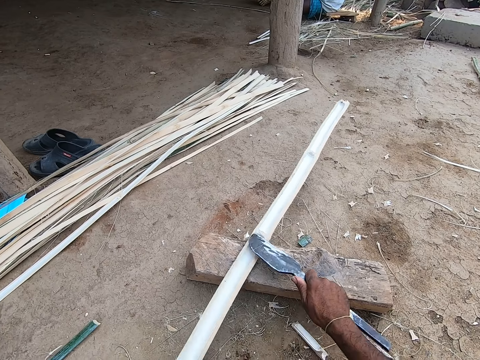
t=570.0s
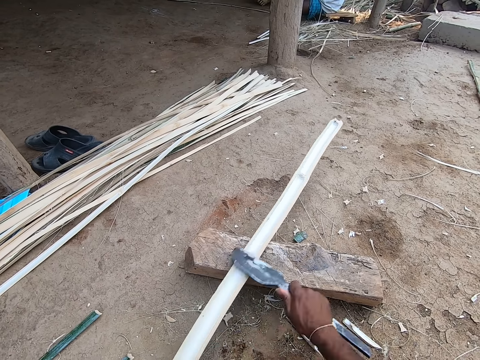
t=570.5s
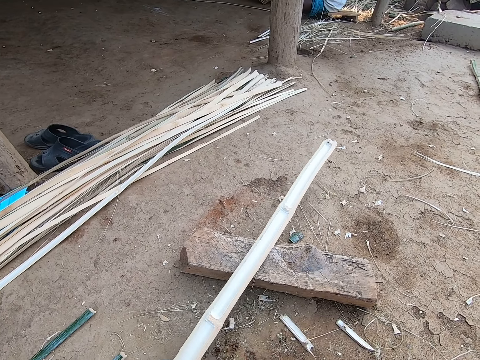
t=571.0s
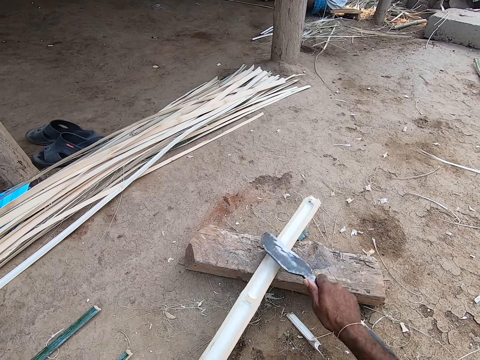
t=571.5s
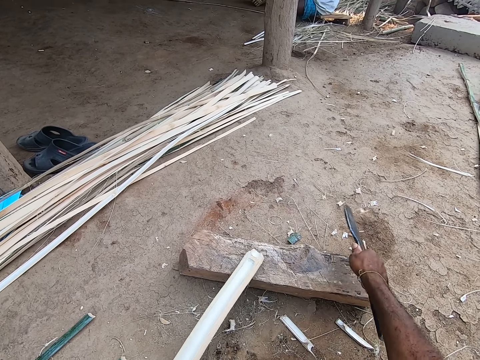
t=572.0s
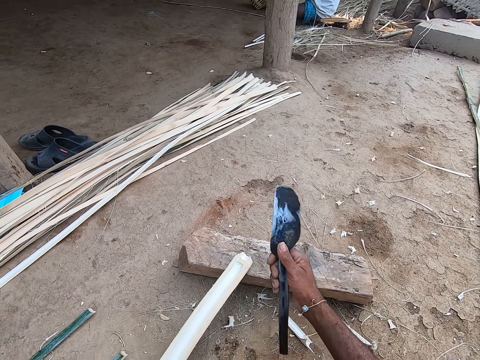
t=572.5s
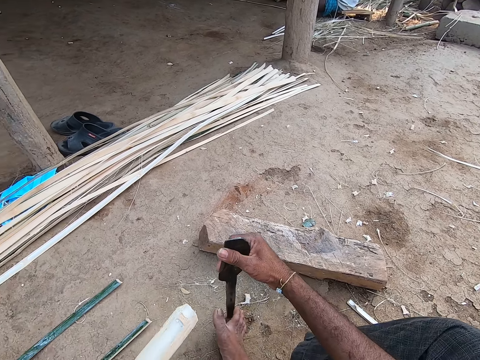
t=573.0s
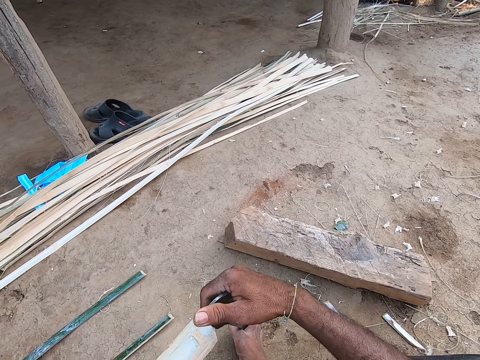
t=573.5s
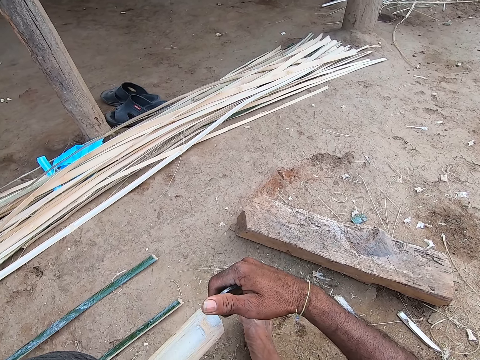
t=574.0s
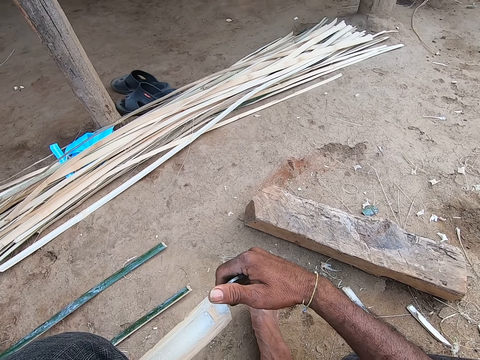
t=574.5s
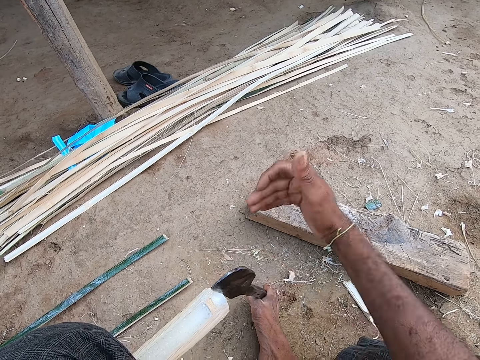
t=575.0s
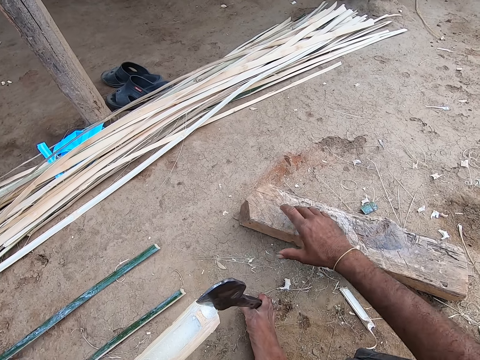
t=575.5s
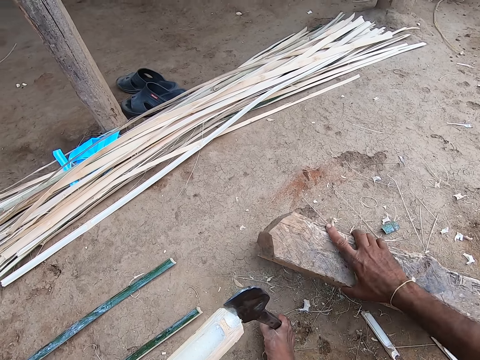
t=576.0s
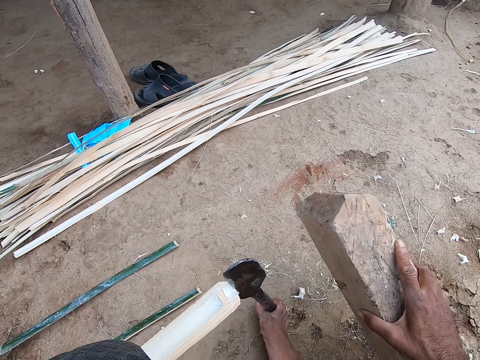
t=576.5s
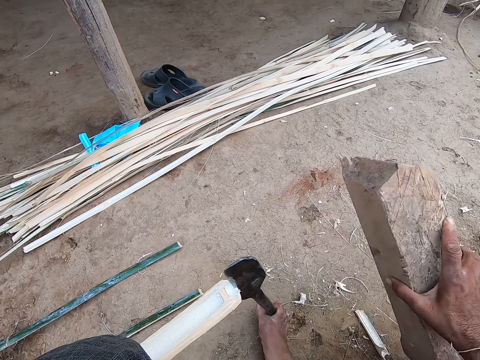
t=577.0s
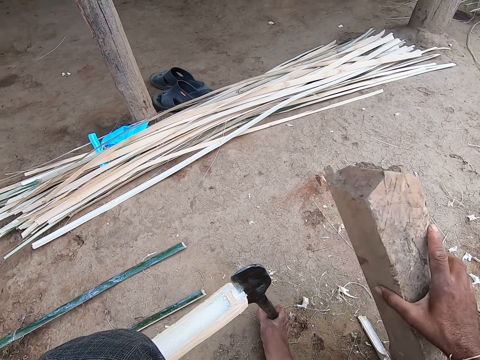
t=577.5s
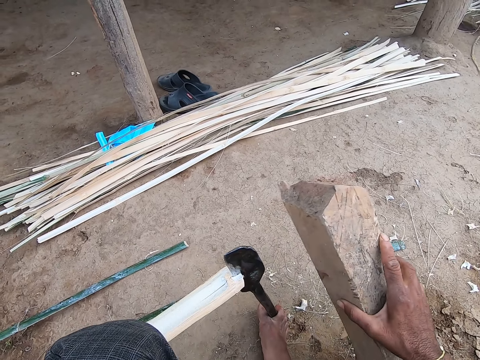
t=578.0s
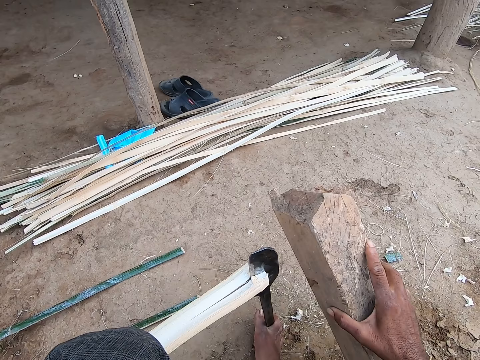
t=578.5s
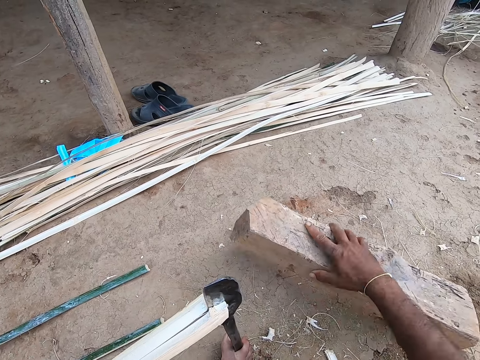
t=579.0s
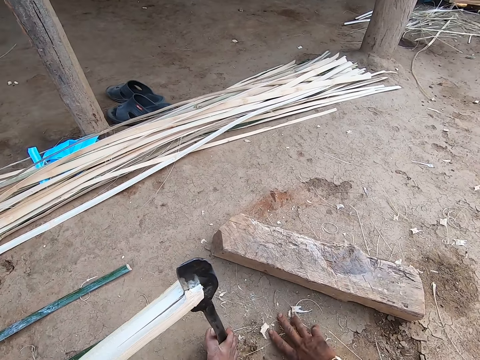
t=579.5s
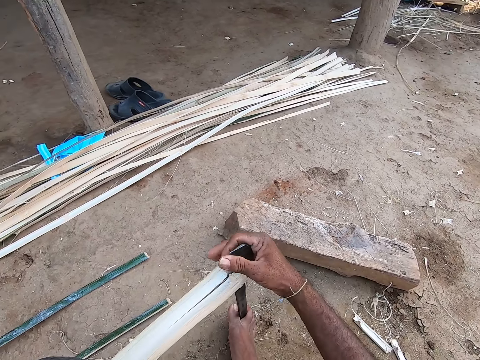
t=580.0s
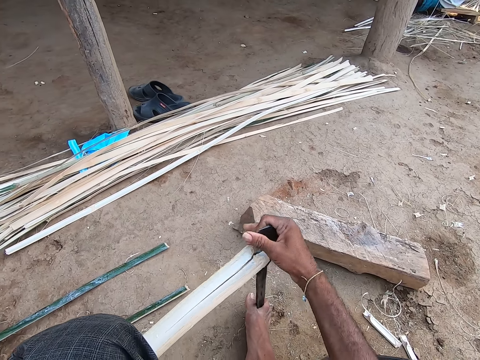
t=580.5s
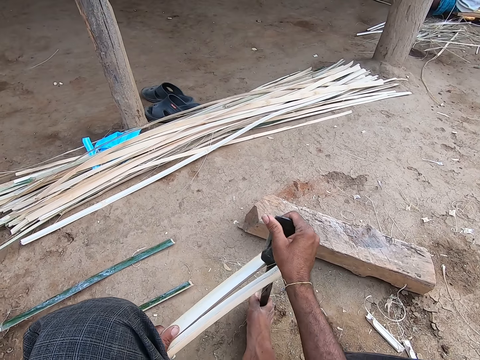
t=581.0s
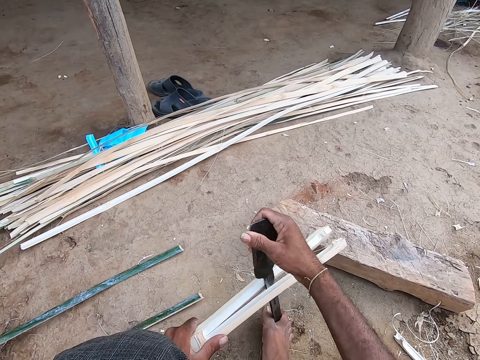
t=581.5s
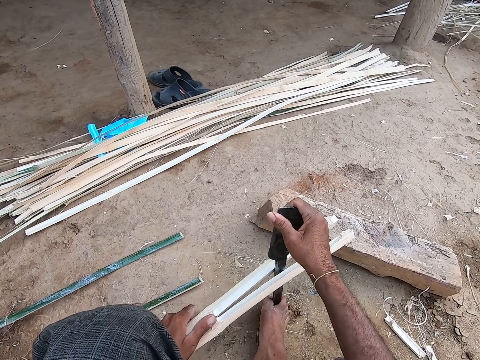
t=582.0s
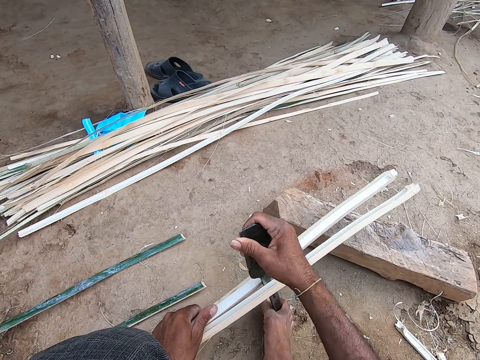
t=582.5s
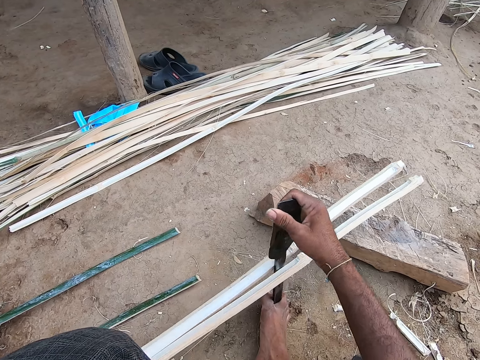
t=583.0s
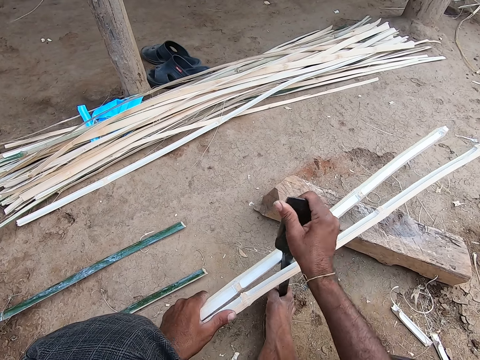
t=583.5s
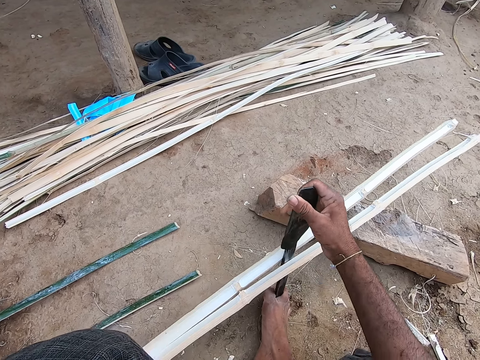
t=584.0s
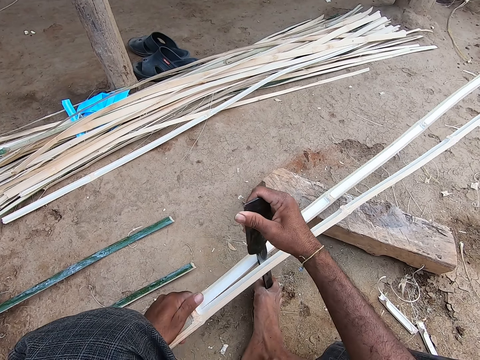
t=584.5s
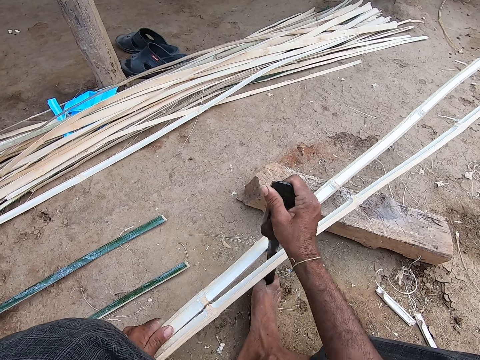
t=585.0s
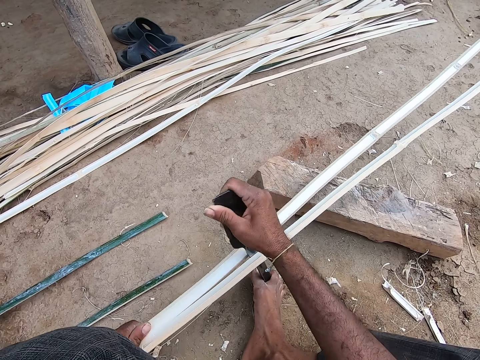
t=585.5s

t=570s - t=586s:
The camera wearer drops the sickle or chisel on the floor with his right hand. He holds the chisel with the right hand. He holds the chisel with the right leg. He hits the sickle in the bamboo stick with the wood in his right hand. He picks up the wood from the floor with his right hand. He hits the sickle in the bamboo stick with the wood in his right hand. He drops the wood on the floor with his right hand. He moves bamboo strands on the floor with his right hand. He splits the bamboo stick with the sickle in his right hand. He adjusts the chisel with the right hand. He cuts the bamboo stick with the chisel.

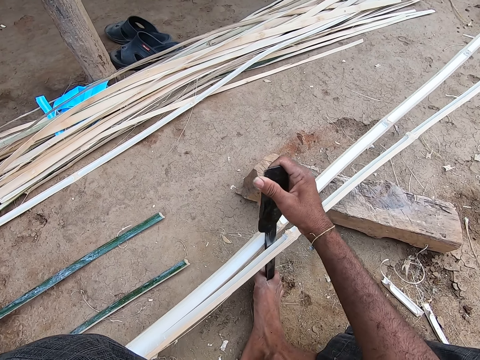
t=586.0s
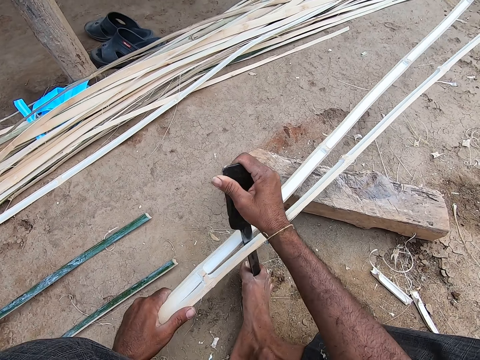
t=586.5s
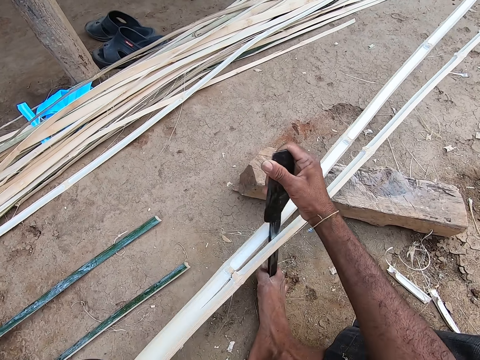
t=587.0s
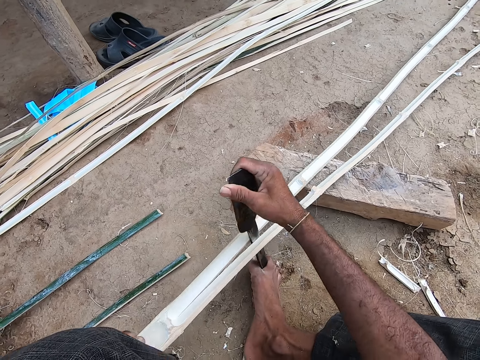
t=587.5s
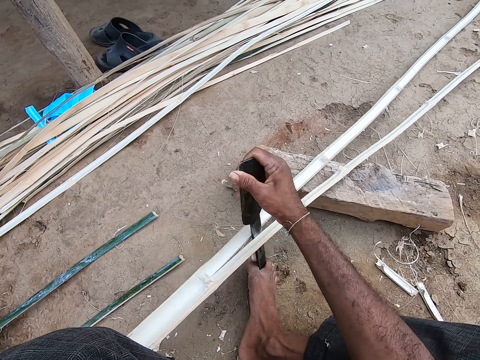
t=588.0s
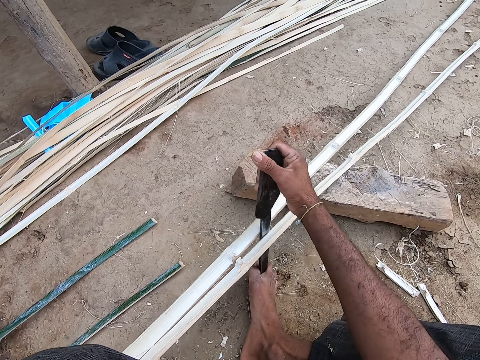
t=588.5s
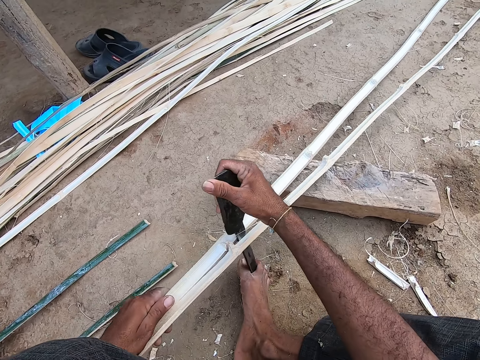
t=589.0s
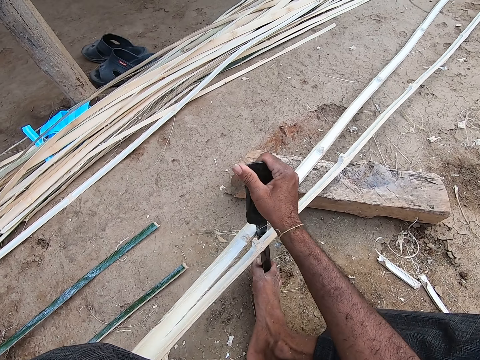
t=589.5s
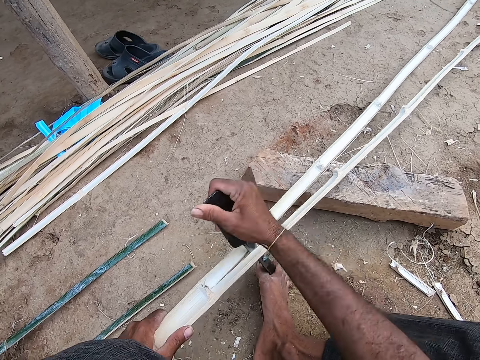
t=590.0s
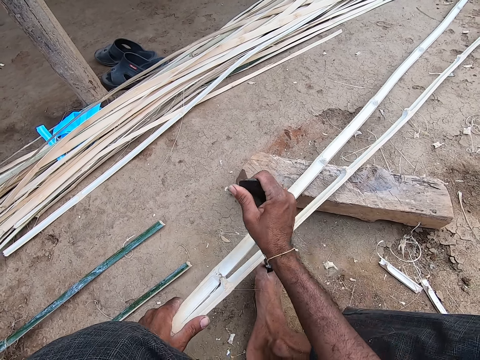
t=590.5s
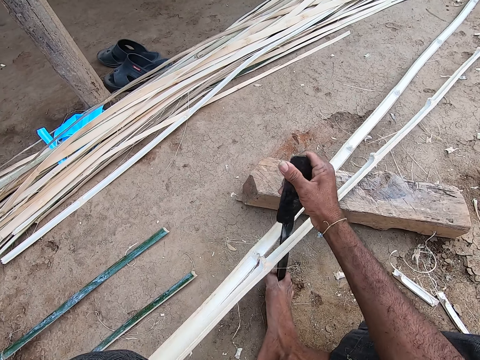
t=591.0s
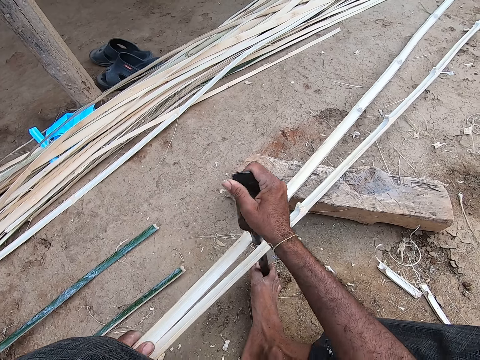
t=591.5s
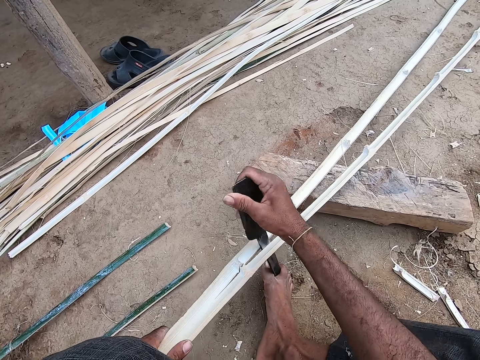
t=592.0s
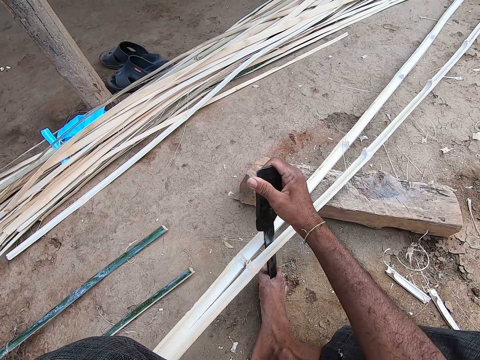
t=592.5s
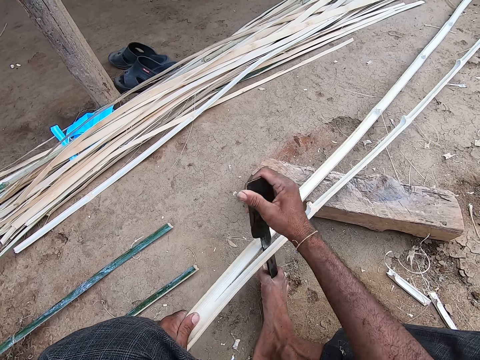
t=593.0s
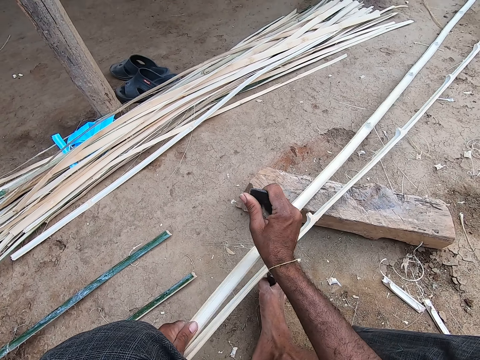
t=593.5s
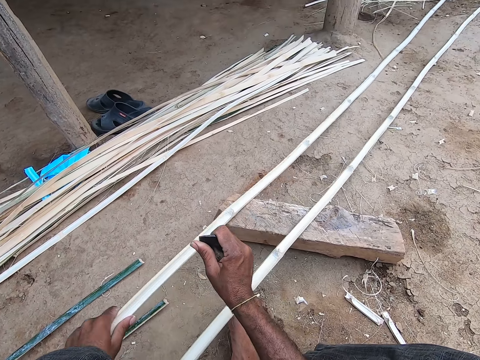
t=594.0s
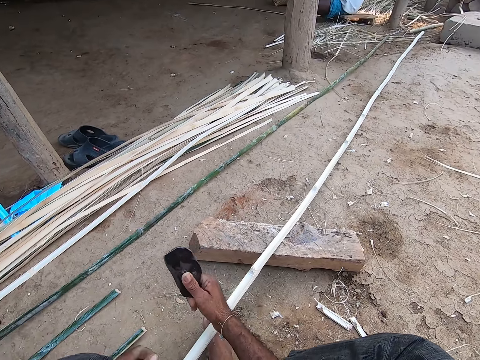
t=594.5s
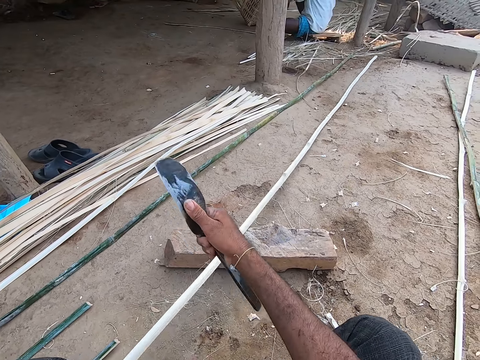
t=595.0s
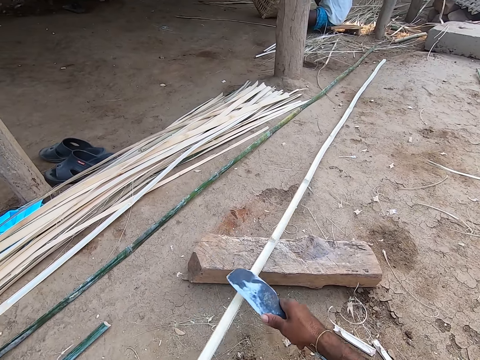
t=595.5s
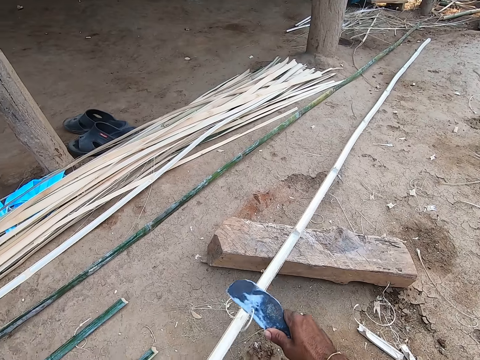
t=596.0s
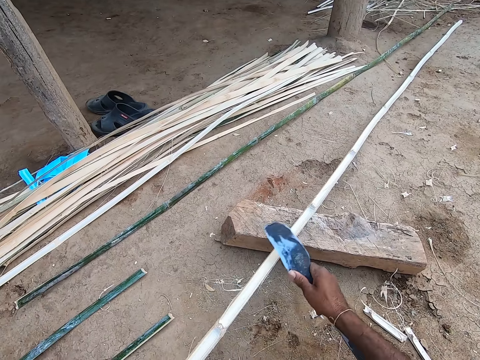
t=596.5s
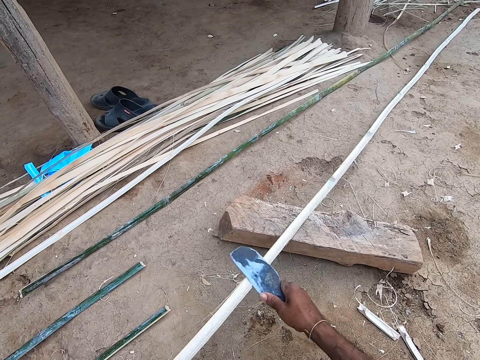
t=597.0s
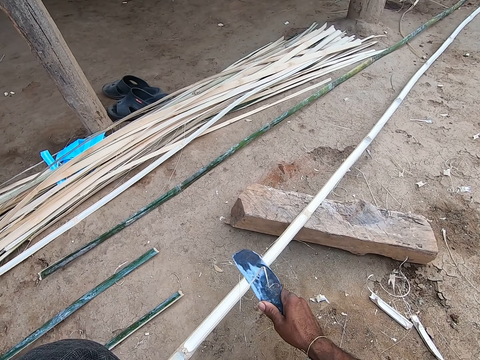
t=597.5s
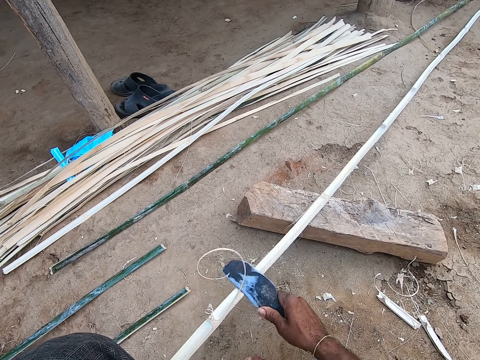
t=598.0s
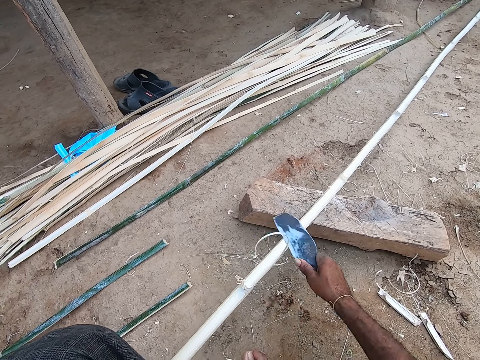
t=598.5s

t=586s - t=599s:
The camera wearer drops a bamboo stick on the floor with his left hand. He holds a chisel with the right hand. He holds the bamboo stick with his left hand. He picks up the sickle from the floor with his right hand. He scrapes the bamboo stick with the sickle in his right hand. He shapes the bamboo stick with the chisel.
